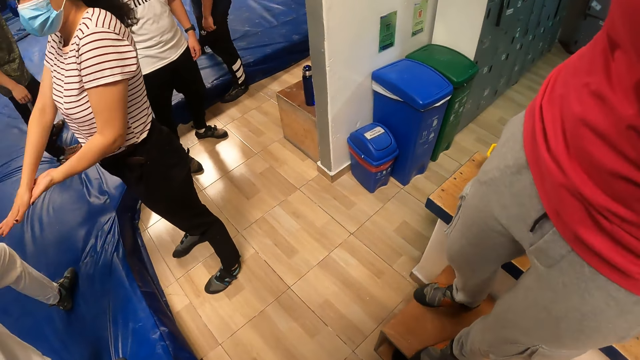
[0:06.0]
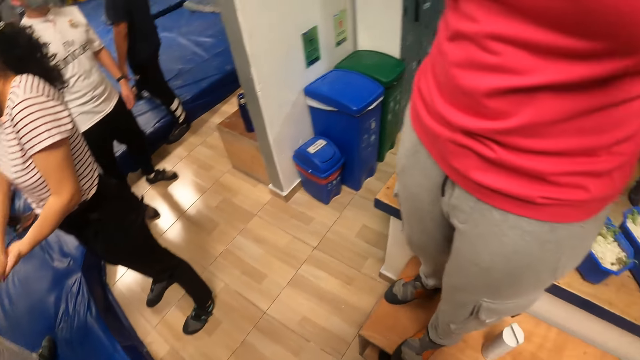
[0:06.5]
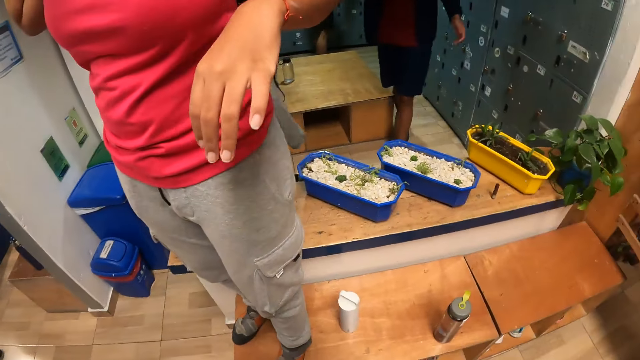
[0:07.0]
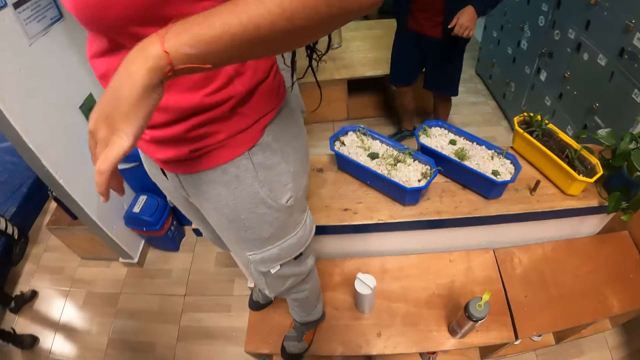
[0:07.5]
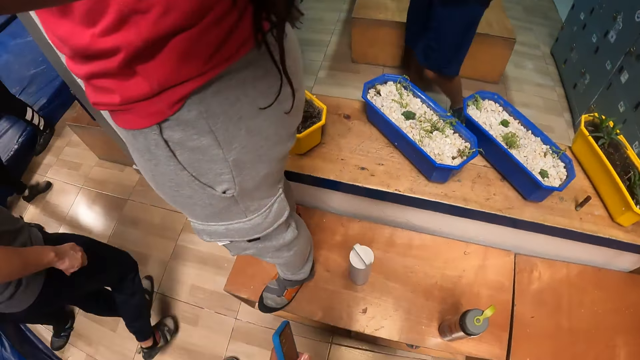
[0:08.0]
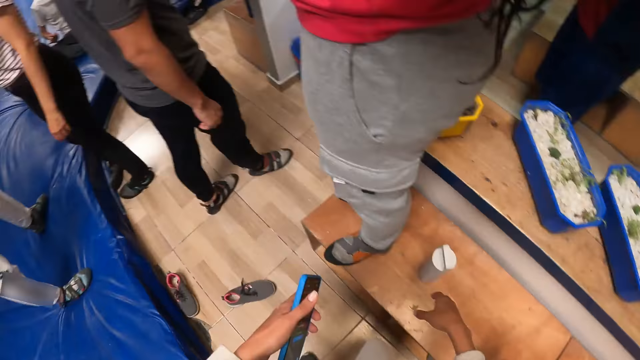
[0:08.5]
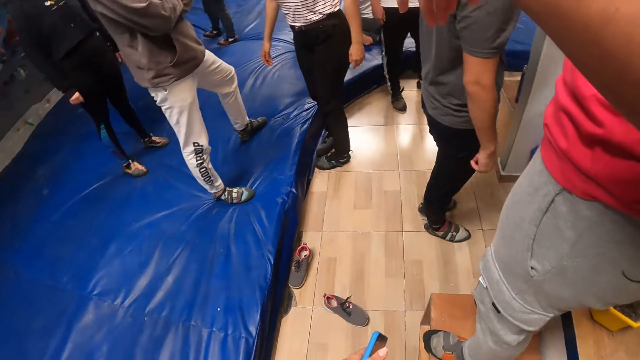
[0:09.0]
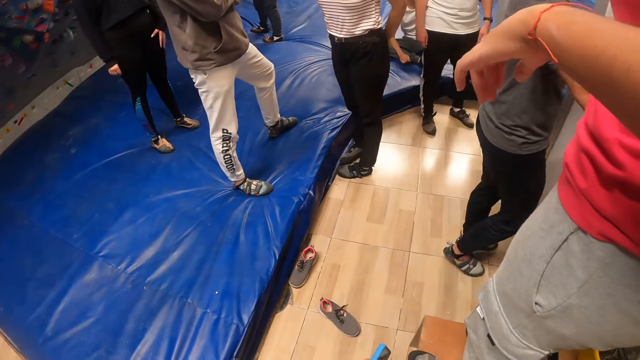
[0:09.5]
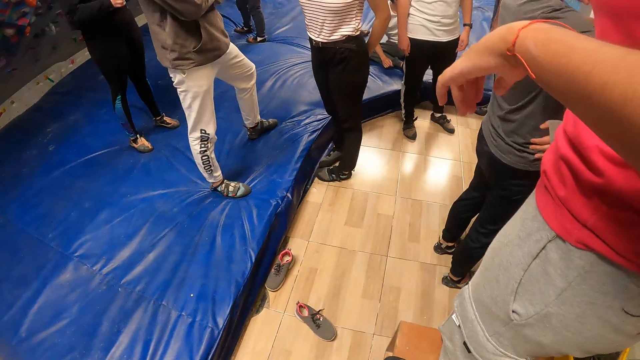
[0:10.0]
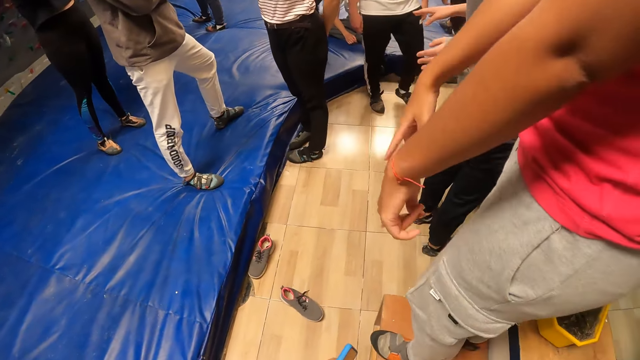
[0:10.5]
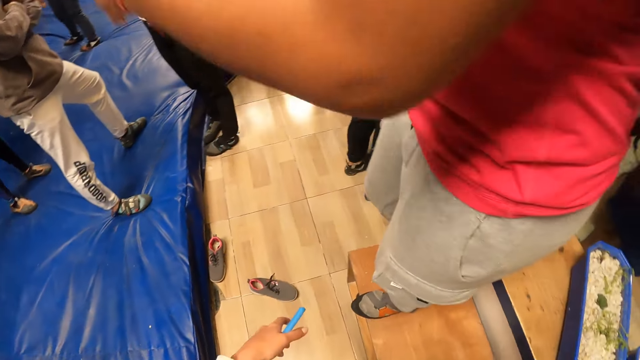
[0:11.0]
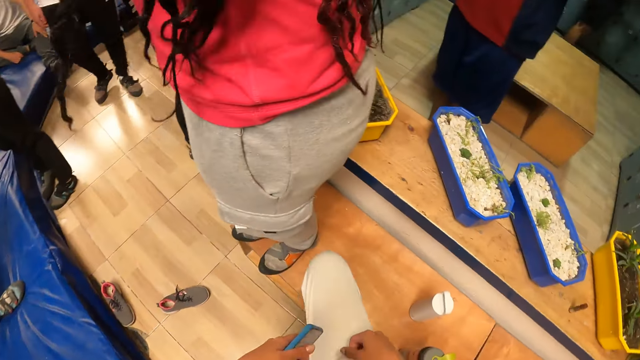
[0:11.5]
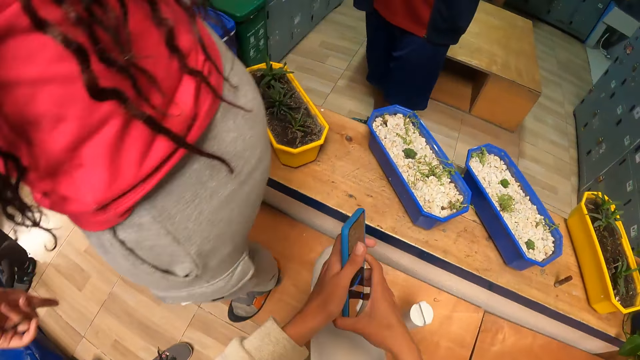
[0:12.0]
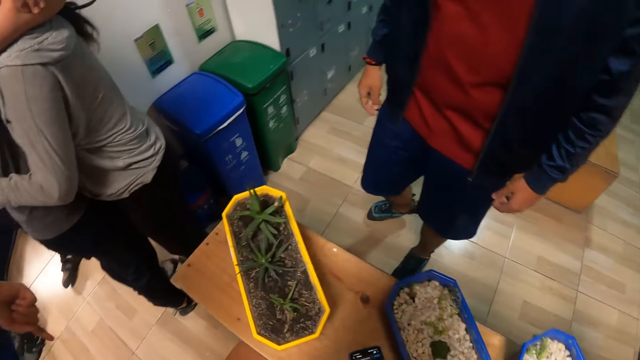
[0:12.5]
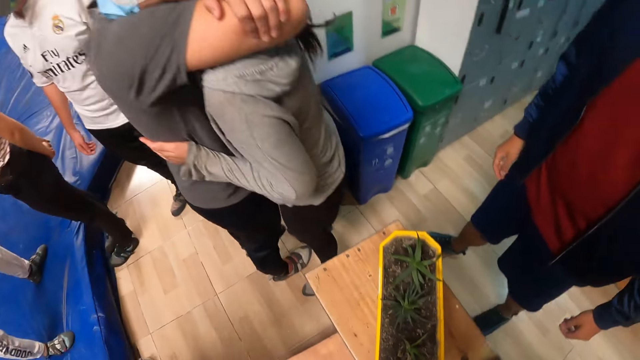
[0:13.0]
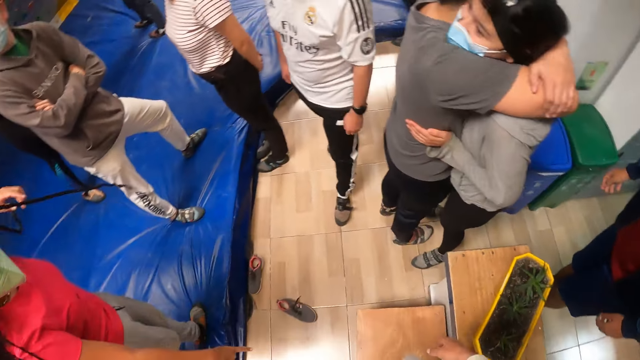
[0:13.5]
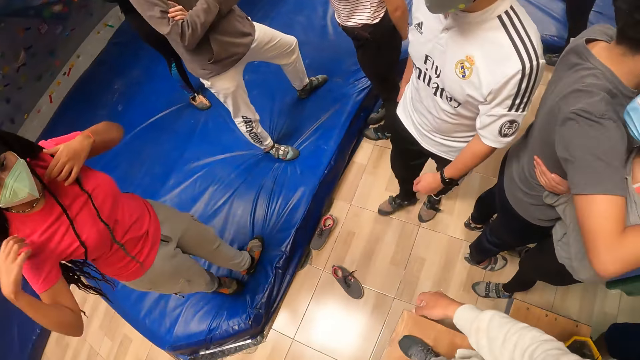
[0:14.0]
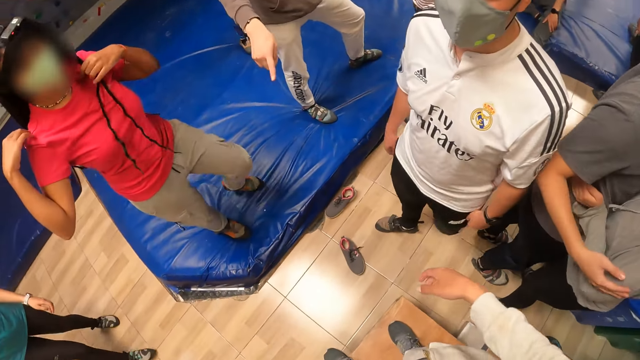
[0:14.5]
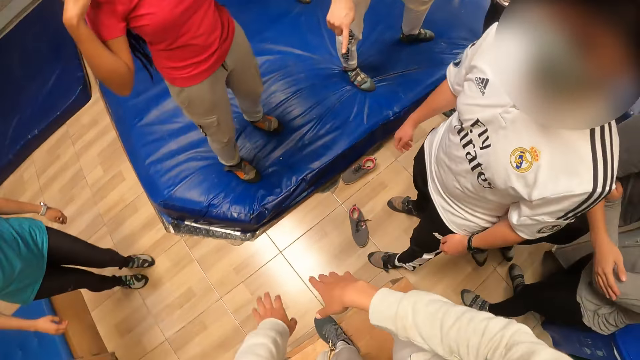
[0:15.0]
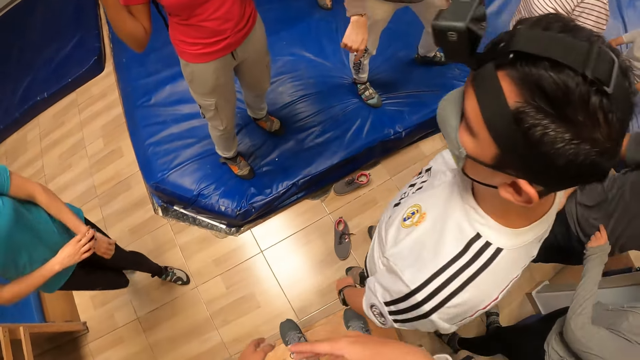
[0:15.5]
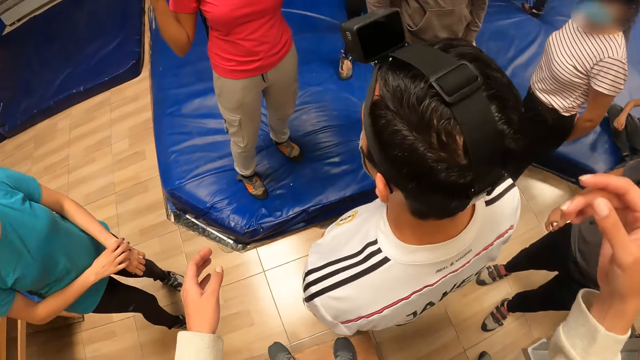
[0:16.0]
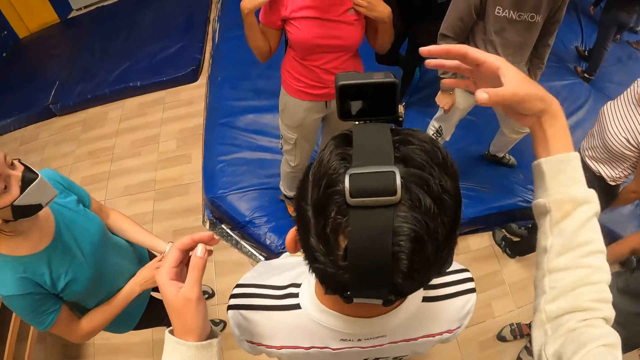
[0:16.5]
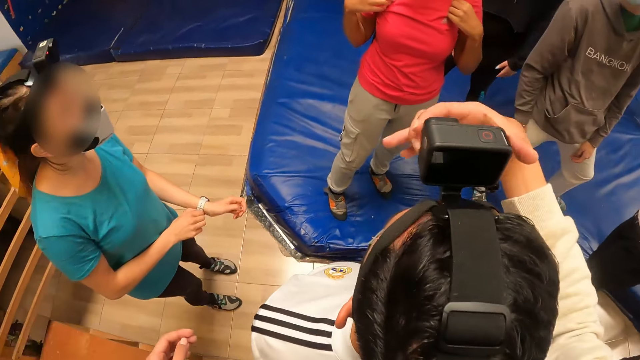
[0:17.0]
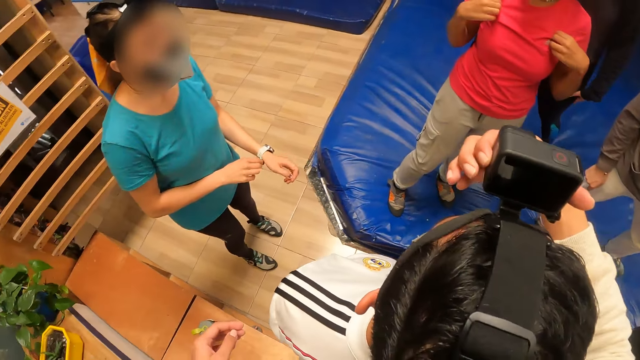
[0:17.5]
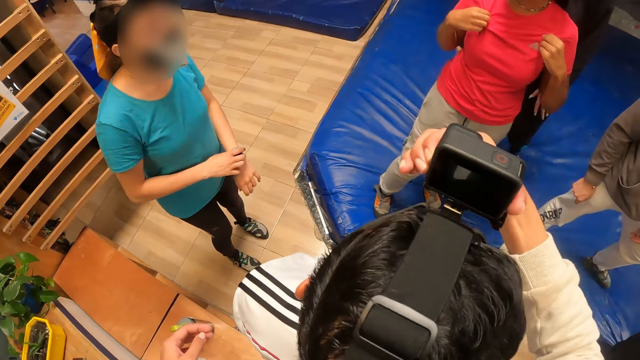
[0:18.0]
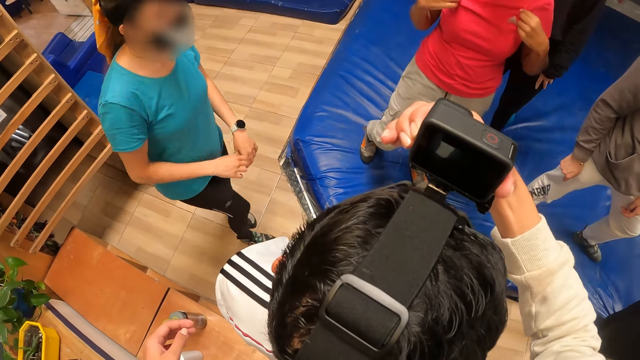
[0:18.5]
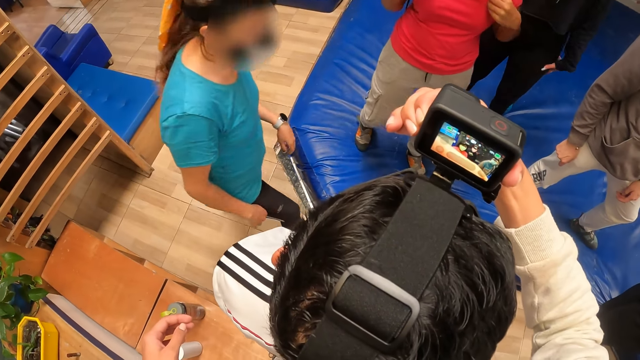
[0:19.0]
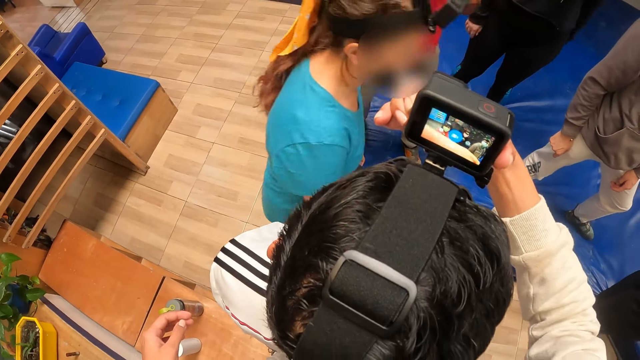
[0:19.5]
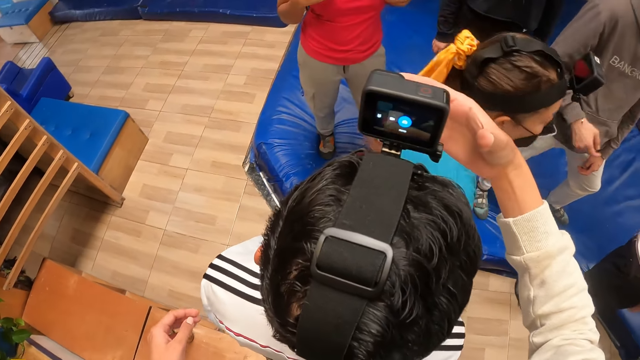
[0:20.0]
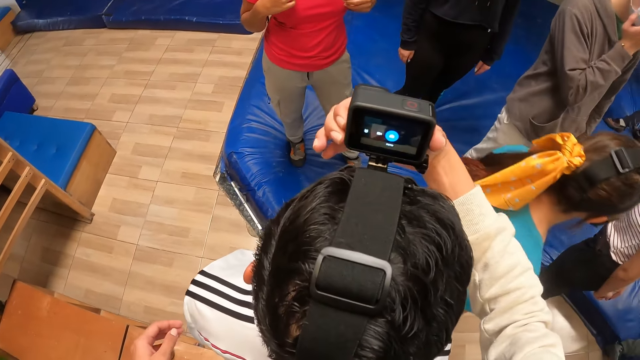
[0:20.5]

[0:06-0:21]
The camera wearer holds a phone in her left hand. She looks around the room. She climbs the bench in the wall climbing gym. She passes the phone from her left hand to her right hand. She drops the phone in her right hand on a table. She walks around the room. She instructs a man. A woman adjusts a wristwatch on her left wrist with her right hand. The camera wearer operates a camera on the man's head with her right hand. She adjusts the camera of the man. The woman walks in the climbing gym.

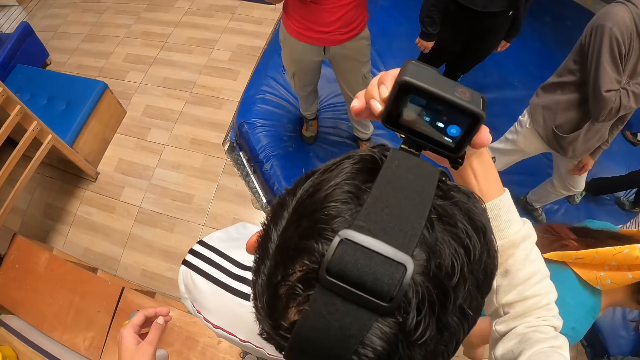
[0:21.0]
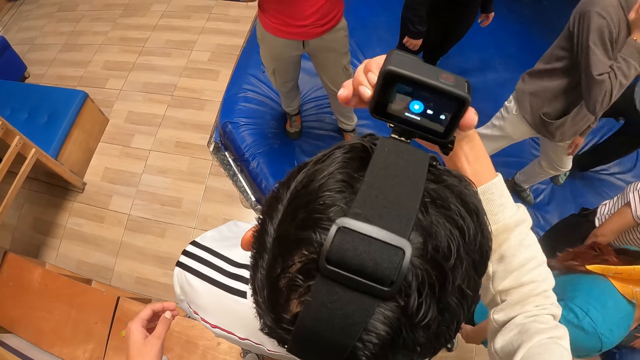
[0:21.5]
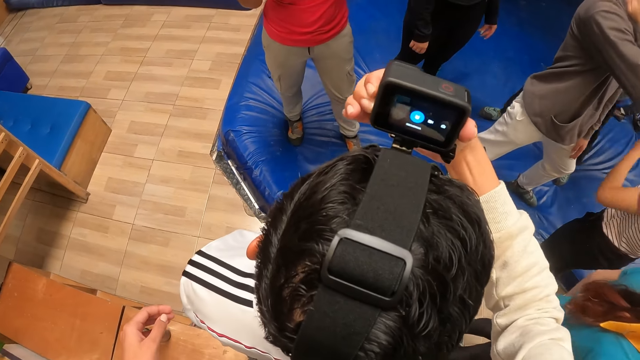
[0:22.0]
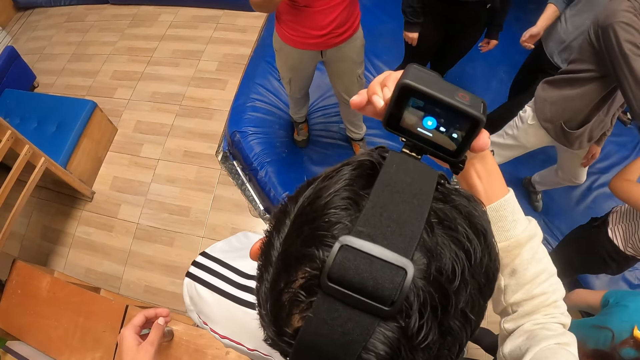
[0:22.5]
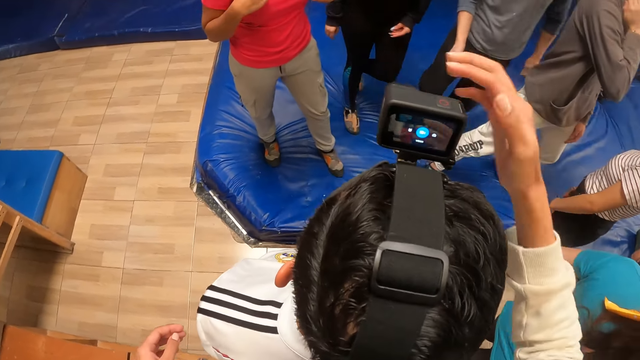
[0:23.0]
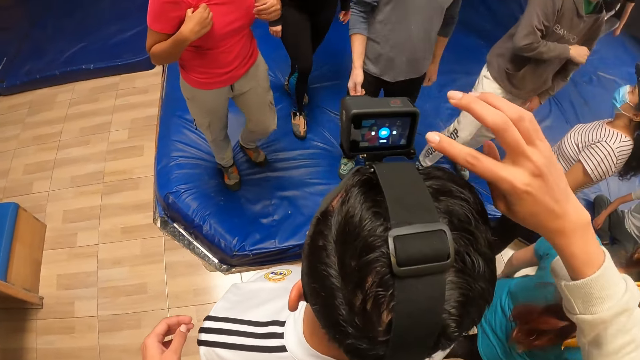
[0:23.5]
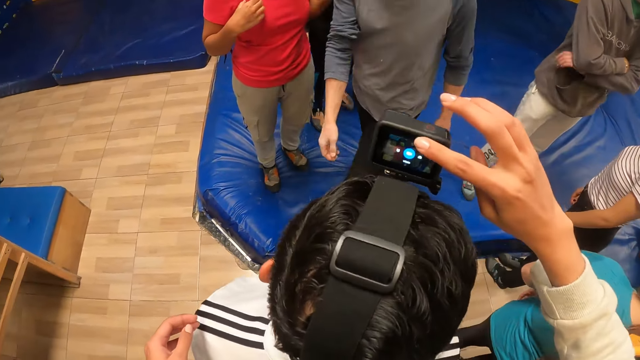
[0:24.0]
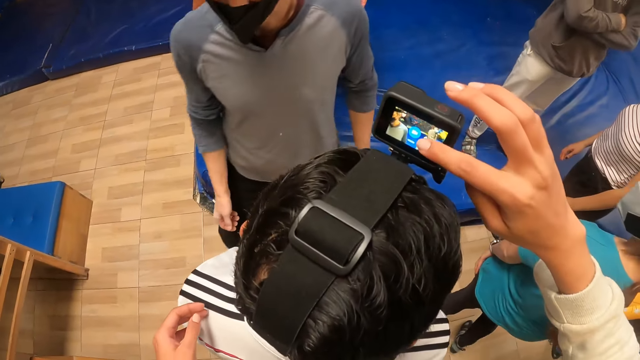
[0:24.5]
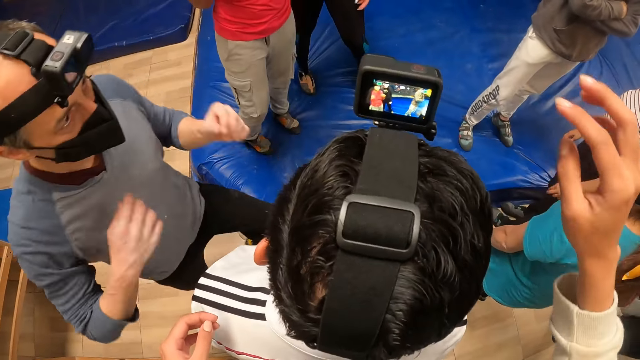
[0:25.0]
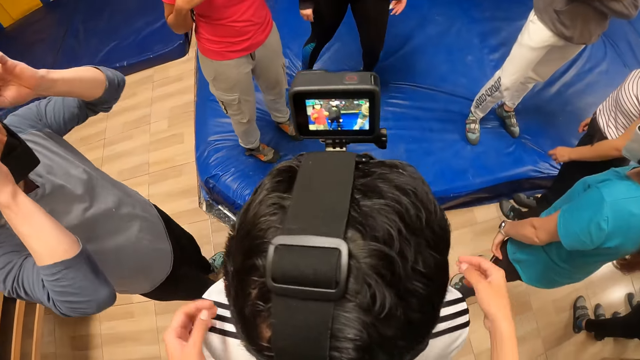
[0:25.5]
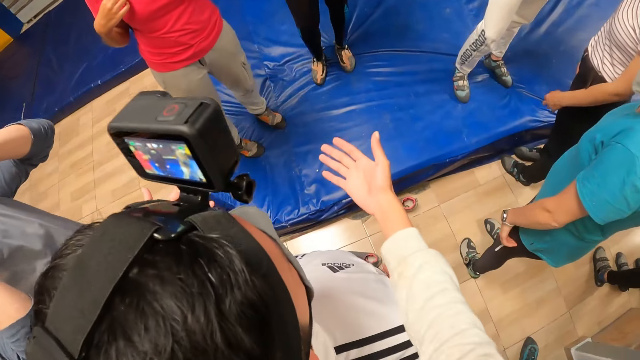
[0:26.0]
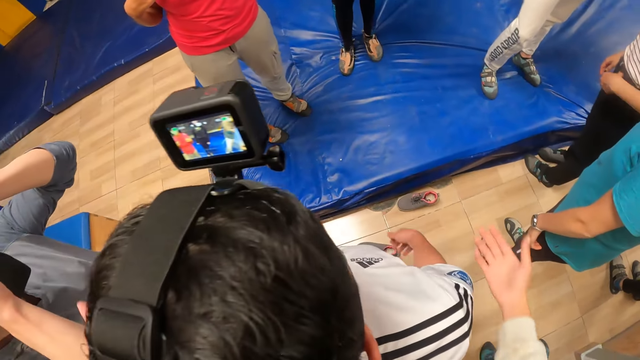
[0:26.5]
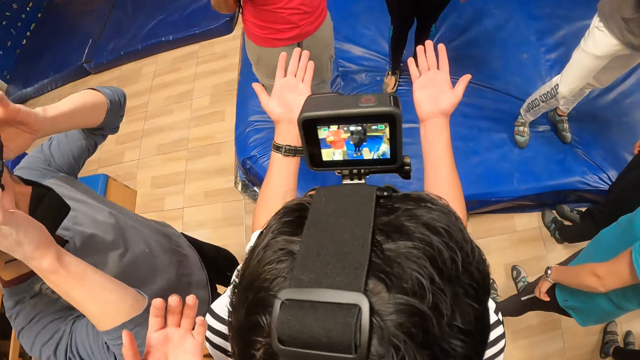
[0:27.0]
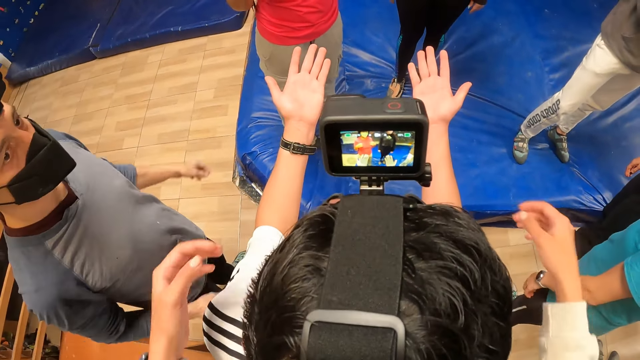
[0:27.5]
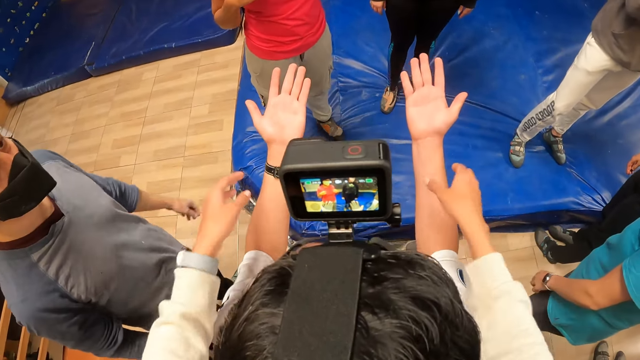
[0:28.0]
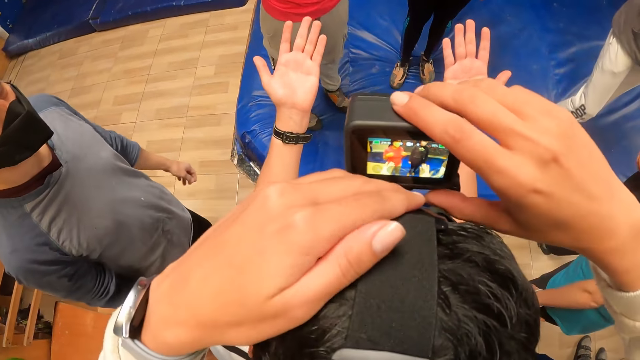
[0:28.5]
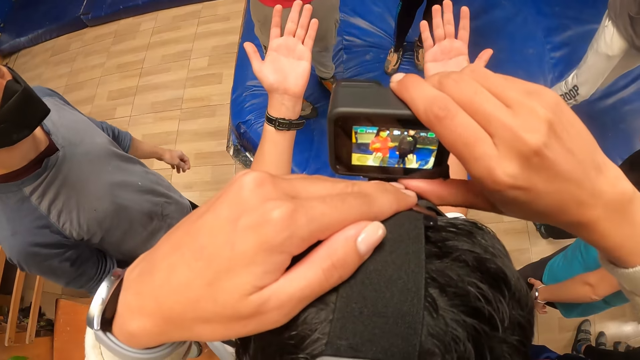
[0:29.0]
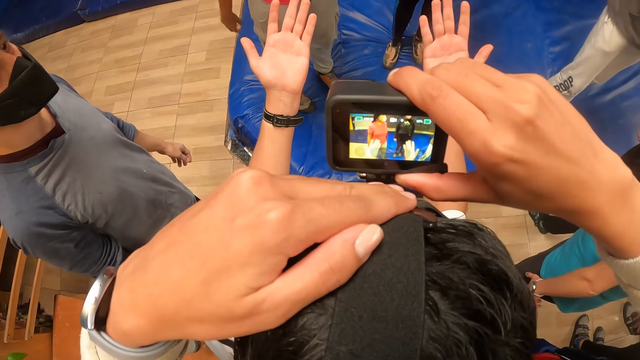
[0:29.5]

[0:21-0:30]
A man adjusts a camera on his head with both hands. The camera wearer instructs another man. The other man stretches forward his hands. The camera wearer adjusts the camera on the other man's head with both hands.
